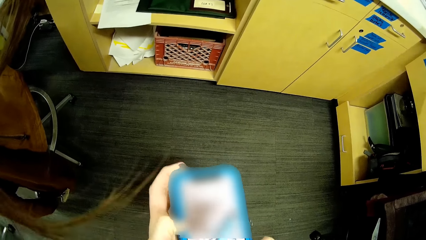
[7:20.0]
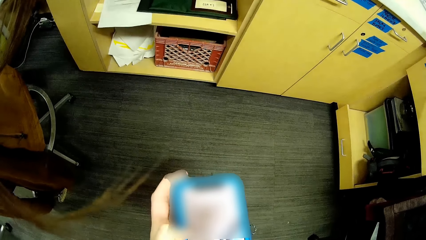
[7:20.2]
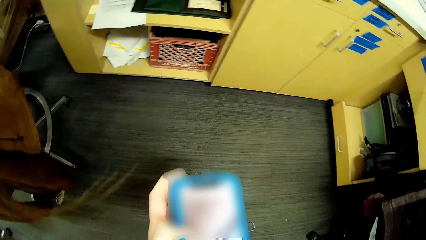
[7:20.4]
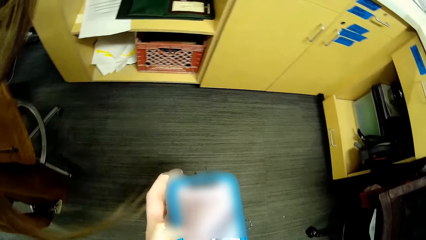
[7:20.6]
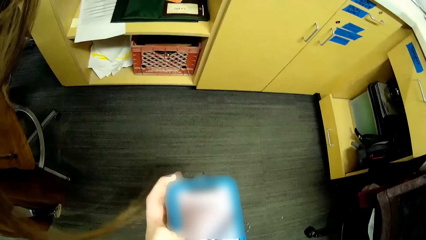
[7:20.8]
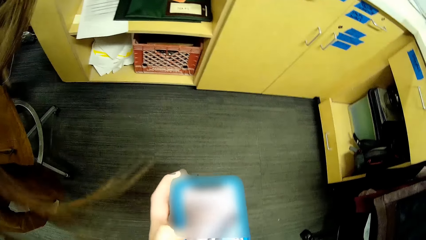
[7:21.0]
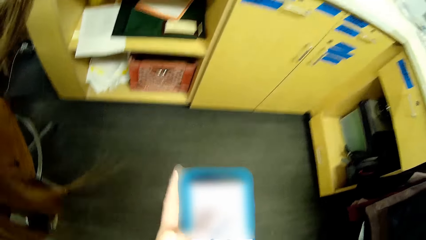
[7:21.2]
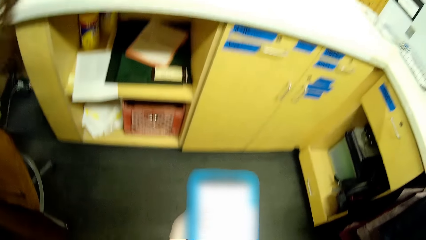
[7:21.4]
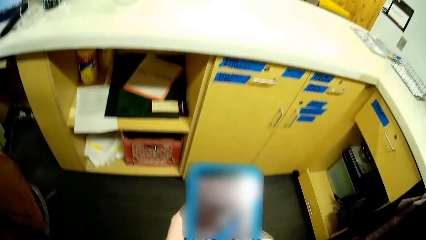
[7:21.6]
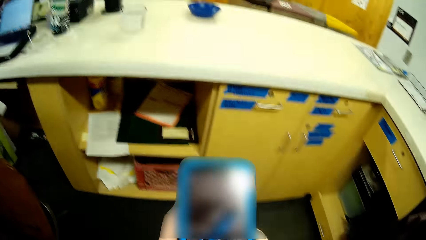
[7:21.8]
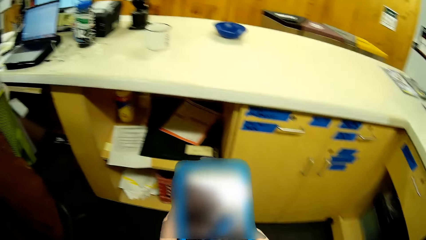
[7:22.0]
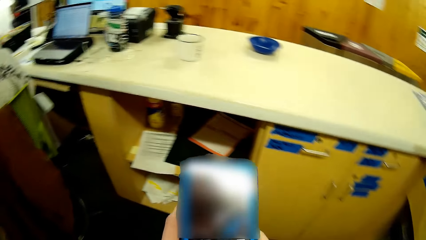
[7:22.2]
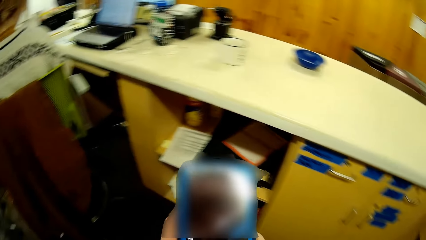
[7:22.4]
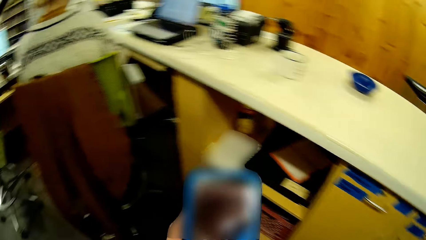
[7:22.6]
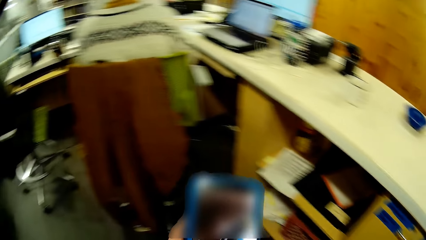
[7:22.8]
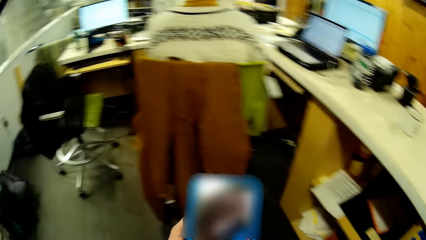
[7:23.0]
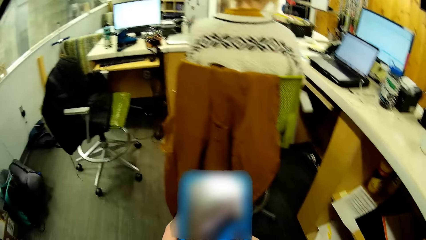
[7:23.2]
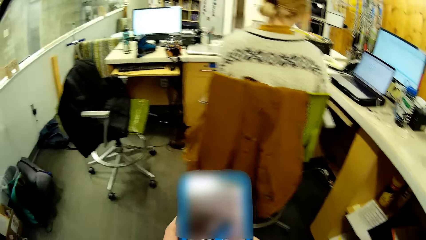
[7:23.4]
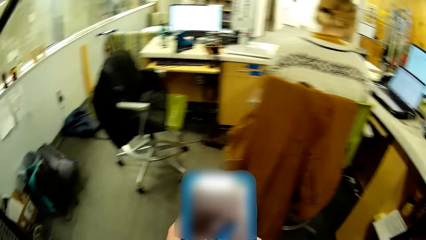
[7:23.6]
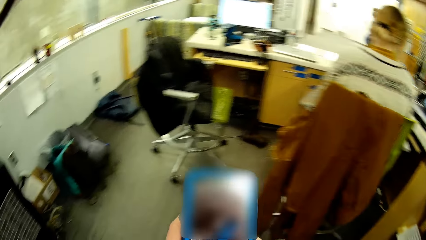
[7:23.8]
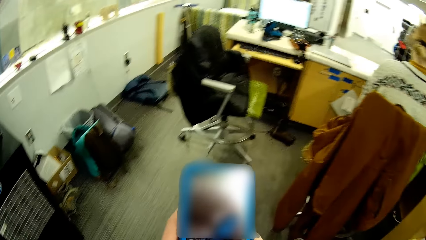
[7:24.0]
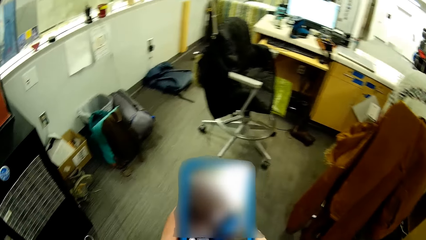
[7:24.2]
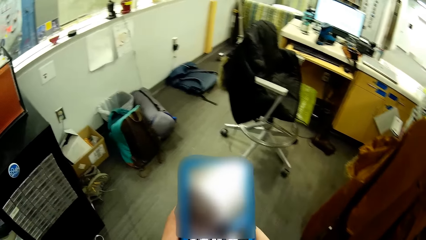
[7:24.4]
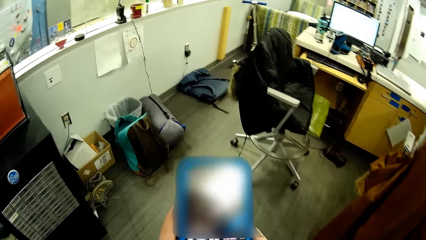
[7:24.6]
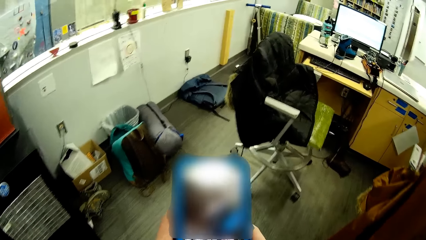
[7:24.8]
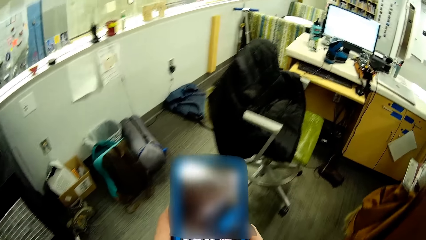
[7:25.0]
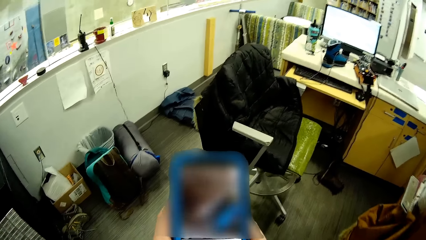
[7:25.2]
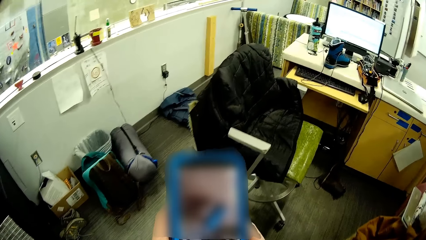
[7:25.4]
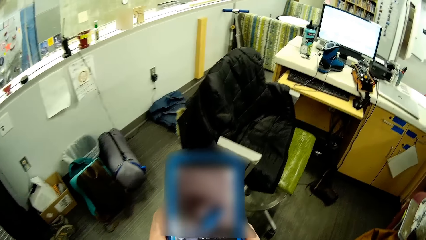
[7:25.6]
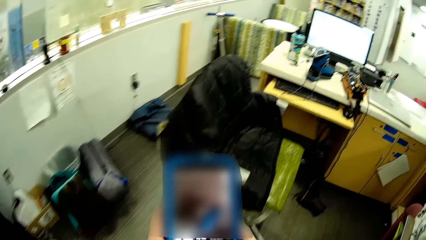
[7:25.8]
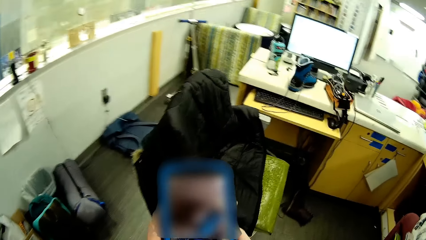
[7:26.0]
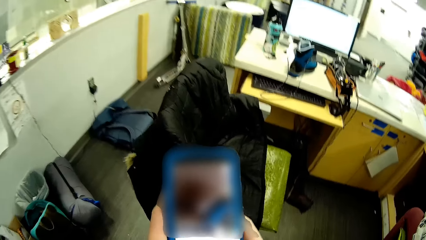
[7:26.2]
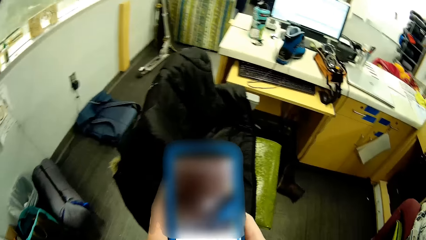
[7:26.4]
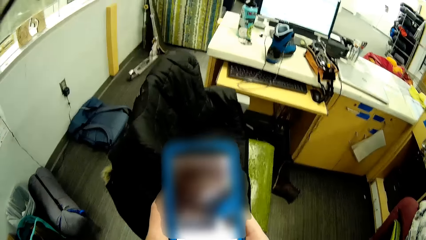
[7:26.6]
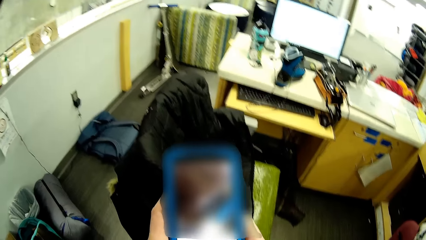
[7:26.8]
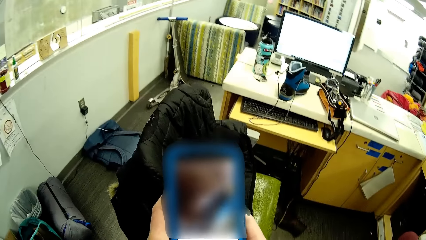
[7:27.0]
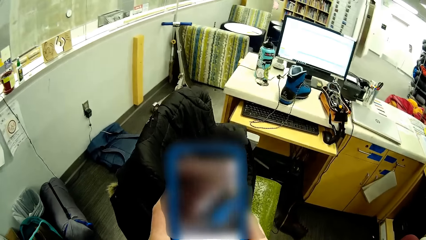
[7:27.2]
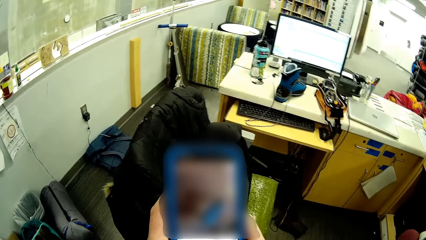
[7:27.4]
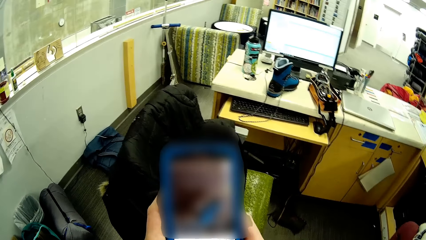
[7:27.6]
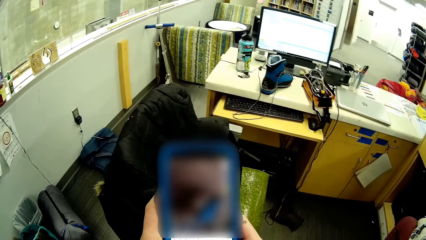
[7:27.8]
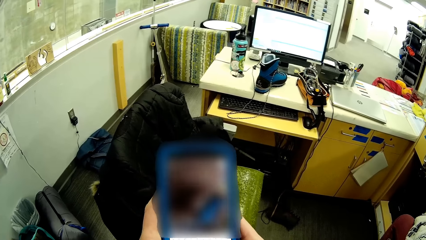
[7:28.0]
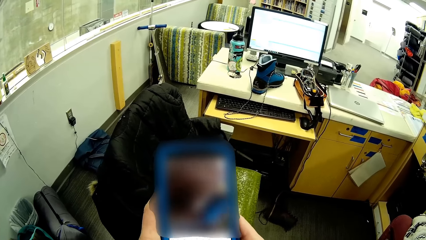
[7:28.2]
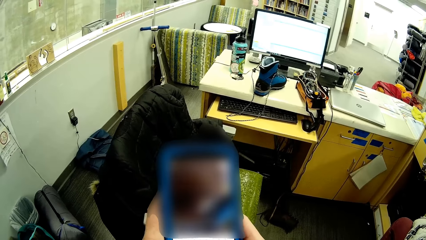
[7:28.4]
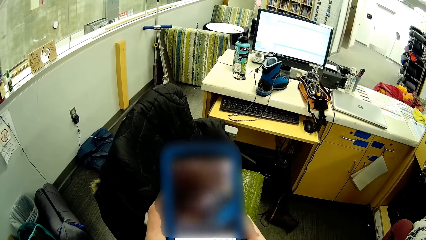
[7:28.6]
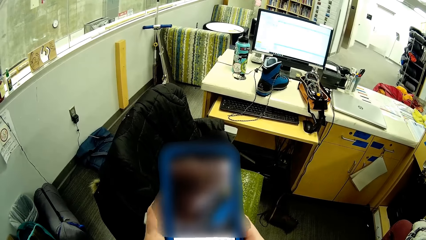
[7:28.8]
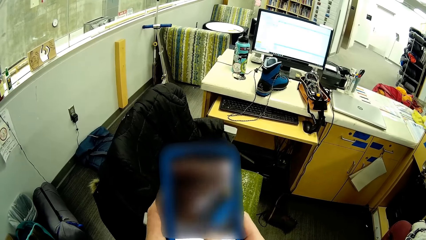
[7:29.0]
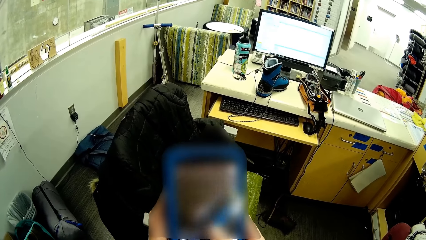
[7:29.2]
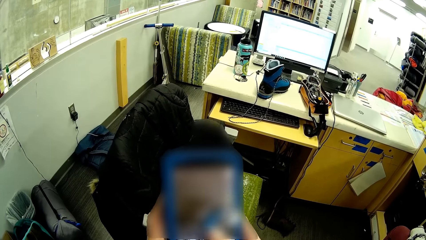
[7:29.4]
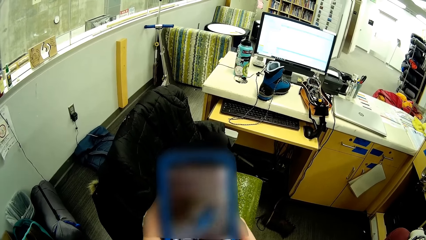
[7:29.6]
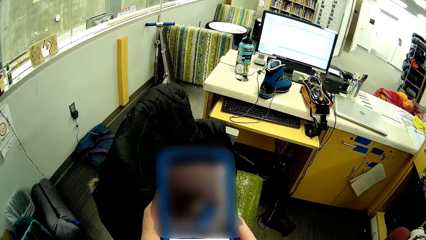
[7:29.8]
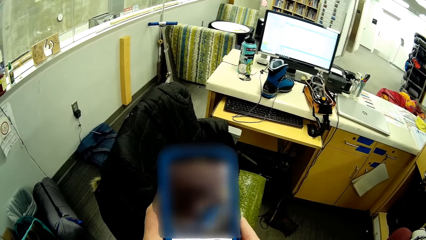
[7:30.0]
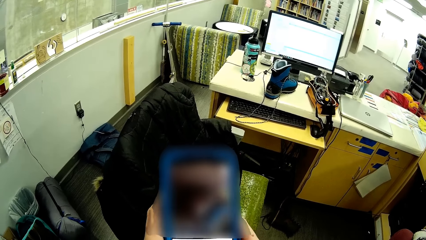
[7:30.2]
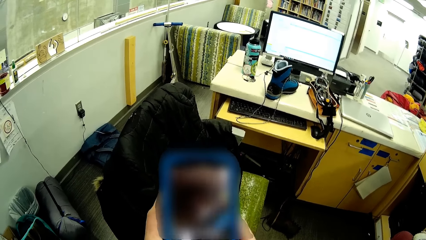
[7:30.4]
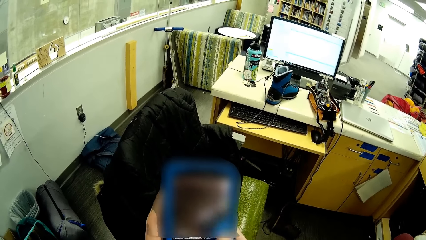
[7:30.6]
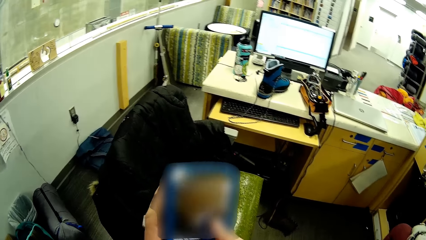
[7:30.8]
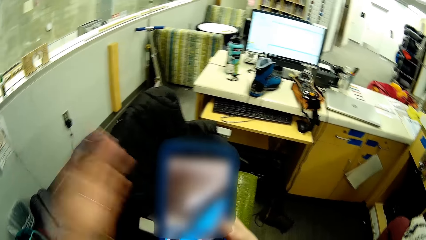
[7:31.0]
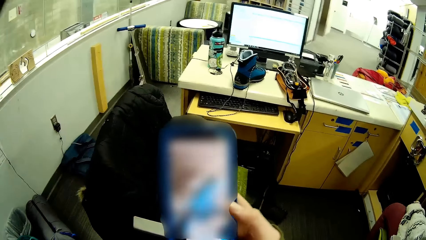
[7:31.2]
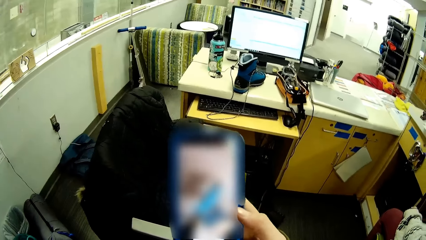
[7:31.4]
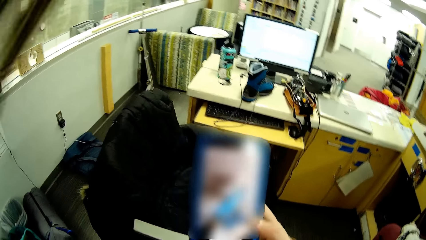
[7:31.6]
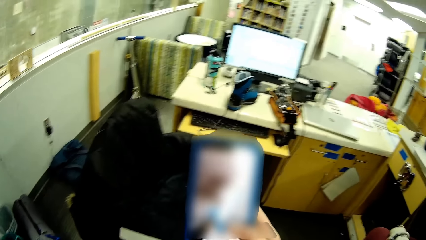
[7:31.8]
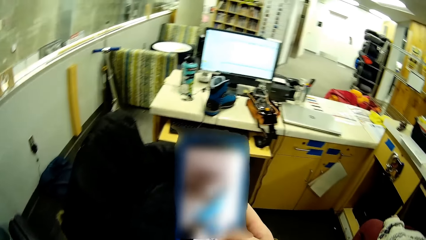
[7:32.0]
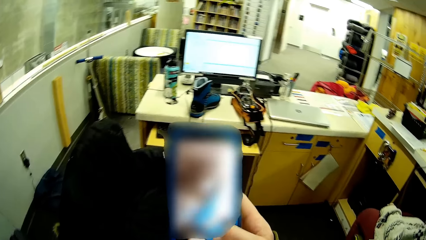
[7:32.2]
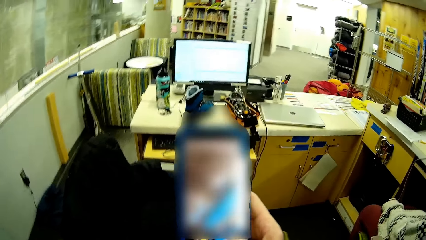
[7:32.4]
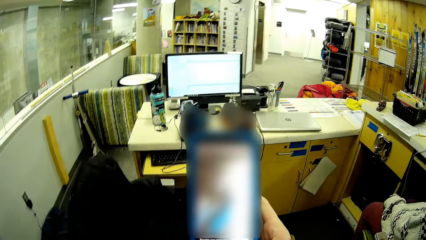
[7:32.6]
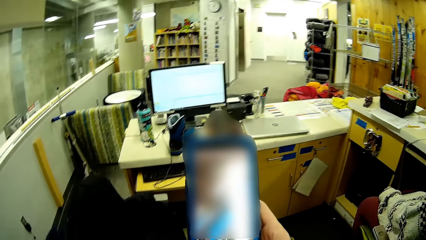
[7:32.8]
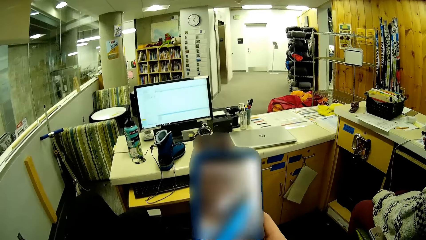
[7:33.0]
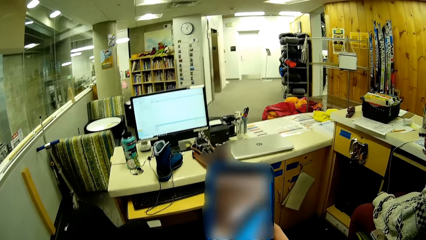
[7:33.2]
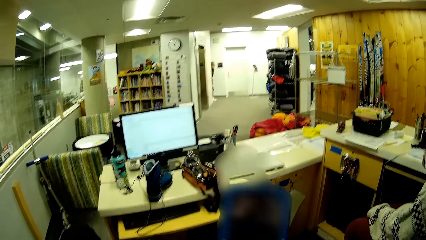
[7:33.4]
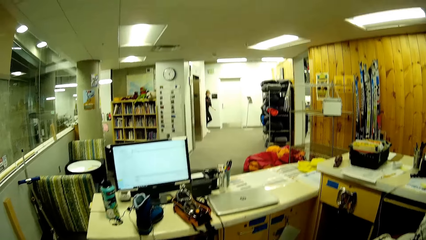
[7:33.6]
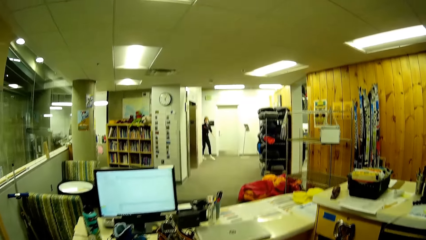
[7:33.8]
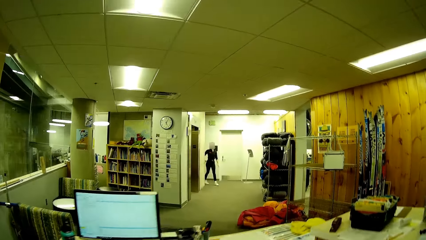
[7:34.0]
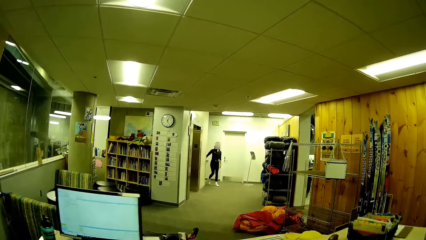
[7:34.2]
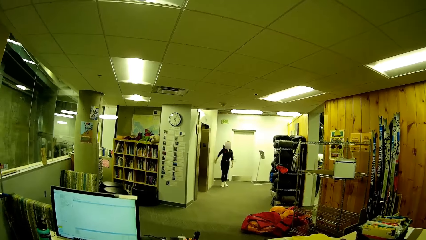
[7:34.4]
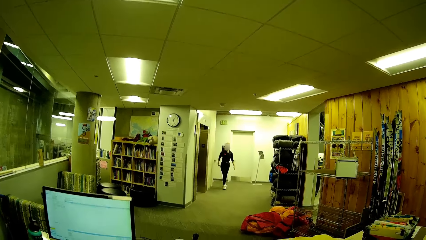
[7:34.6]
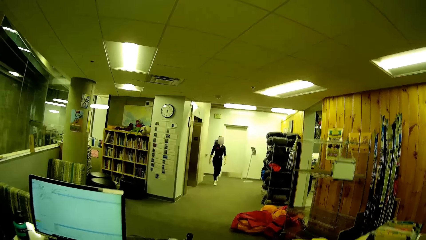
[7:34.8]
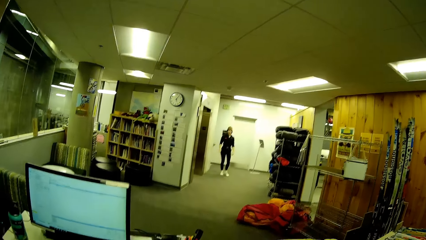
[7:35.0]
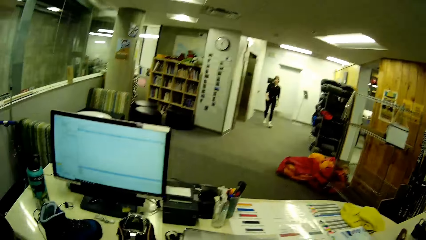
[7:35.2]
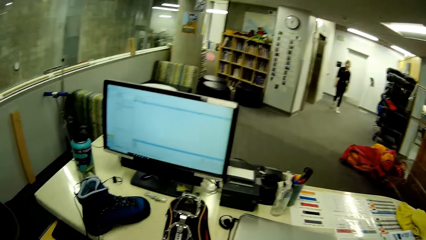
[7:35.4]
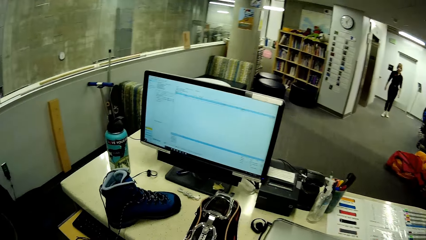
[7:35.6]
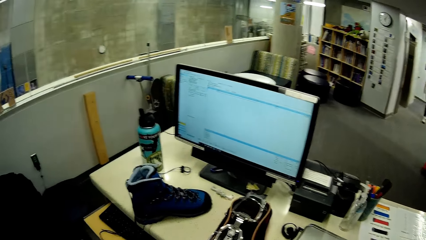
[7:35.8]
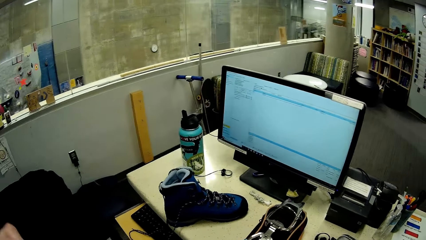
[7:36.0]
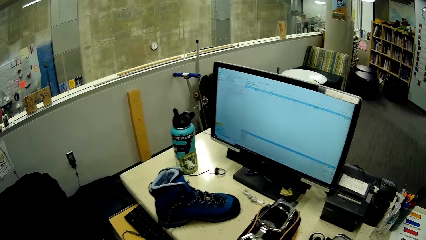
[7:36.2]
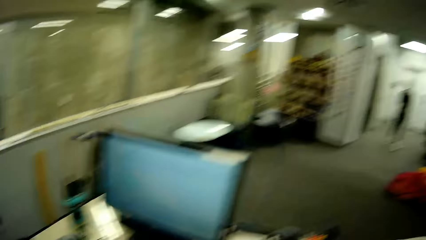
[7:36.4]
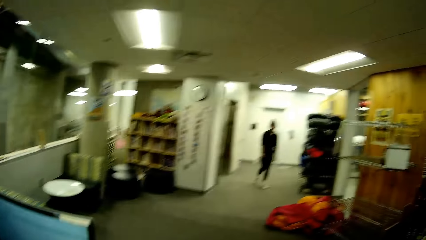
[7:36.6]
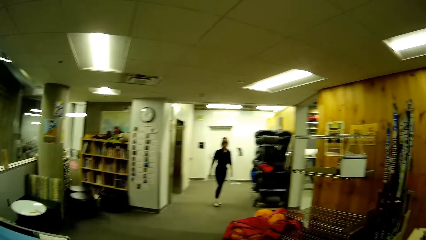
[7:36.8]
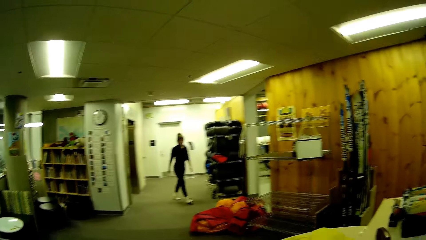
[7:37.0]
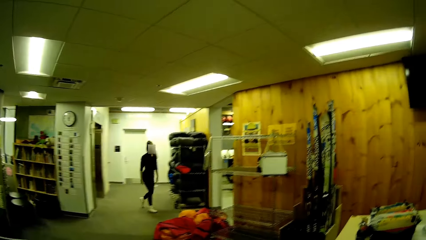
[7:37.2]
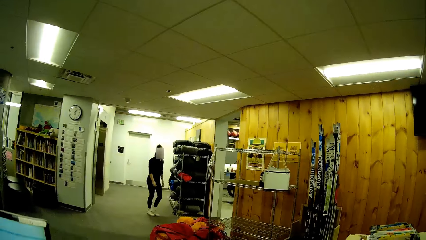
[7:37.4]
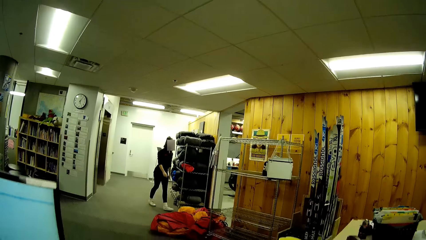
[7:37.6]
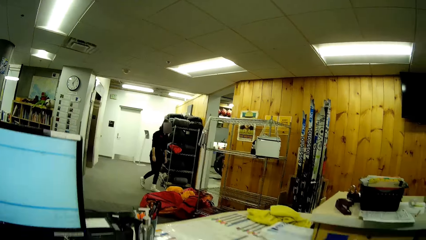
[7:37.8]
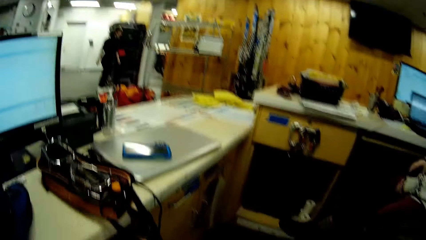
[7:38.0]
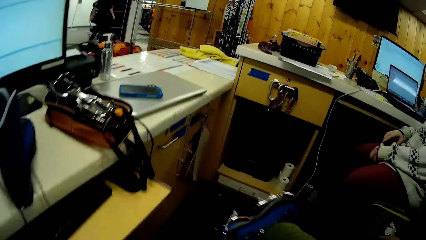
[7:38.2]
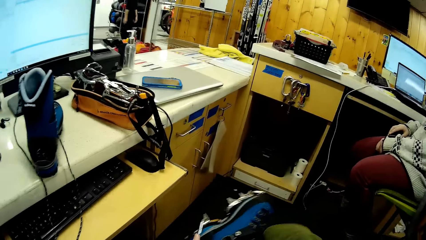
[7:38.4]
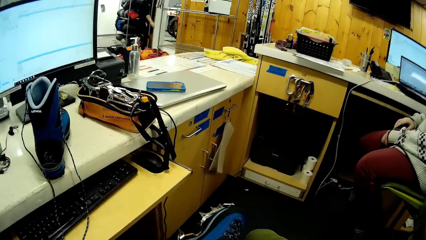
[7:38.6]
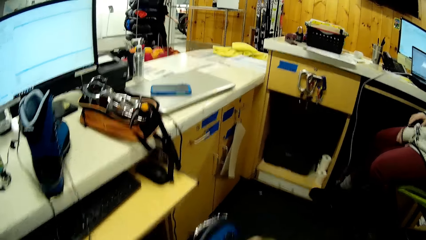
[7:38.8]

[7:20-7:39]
The camera wearer walks around the office. They dial the phone. They dial the phone again. They walk around the office. A person walks in the room. The camera wearer looks around.
